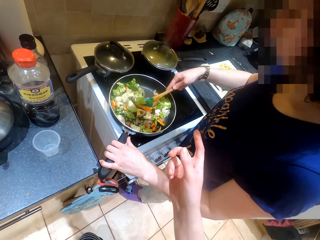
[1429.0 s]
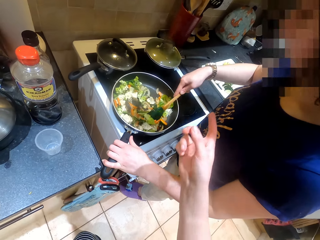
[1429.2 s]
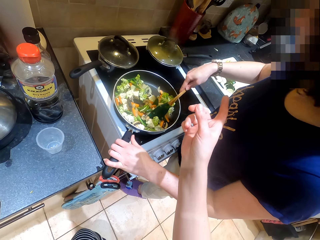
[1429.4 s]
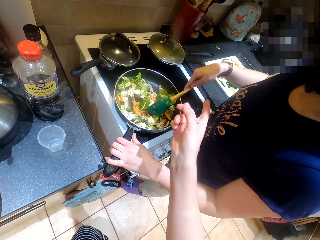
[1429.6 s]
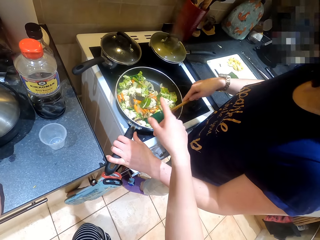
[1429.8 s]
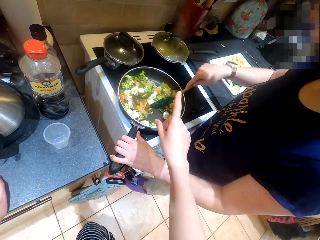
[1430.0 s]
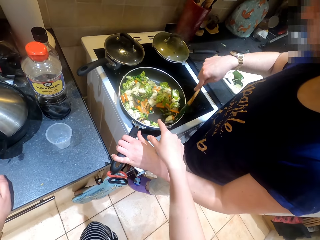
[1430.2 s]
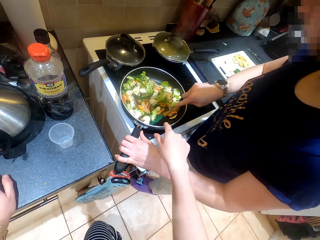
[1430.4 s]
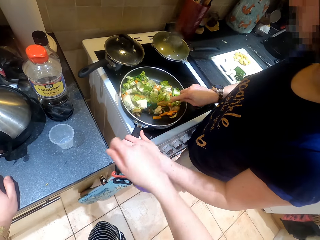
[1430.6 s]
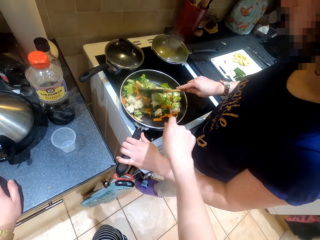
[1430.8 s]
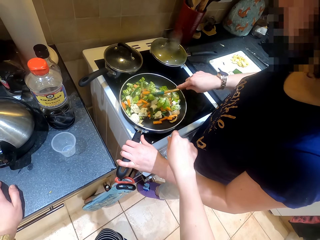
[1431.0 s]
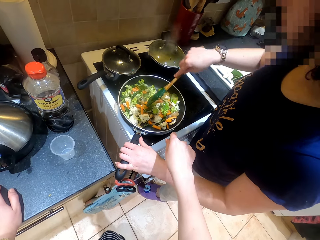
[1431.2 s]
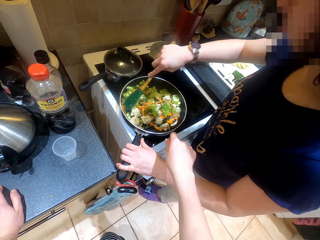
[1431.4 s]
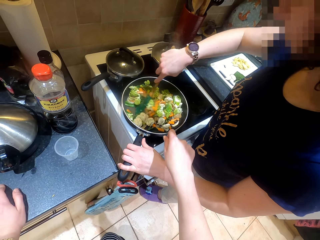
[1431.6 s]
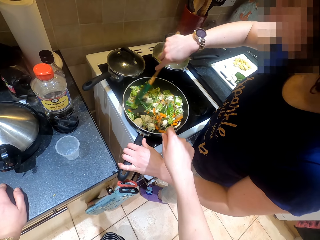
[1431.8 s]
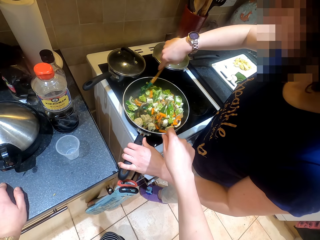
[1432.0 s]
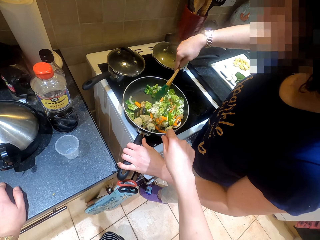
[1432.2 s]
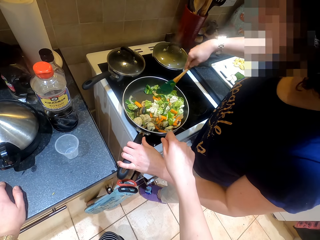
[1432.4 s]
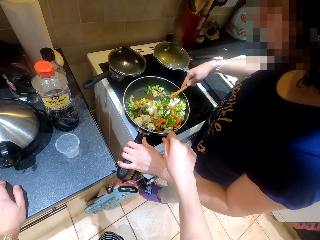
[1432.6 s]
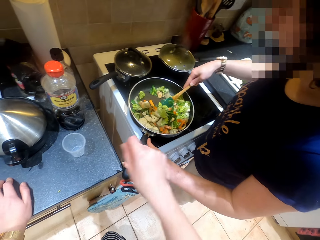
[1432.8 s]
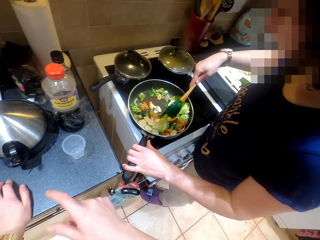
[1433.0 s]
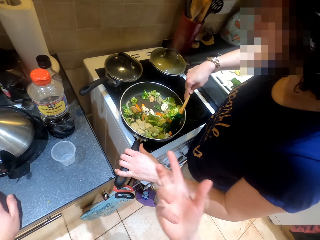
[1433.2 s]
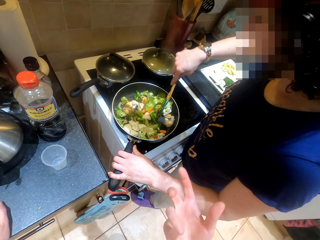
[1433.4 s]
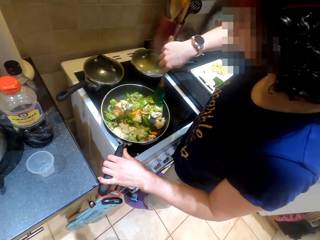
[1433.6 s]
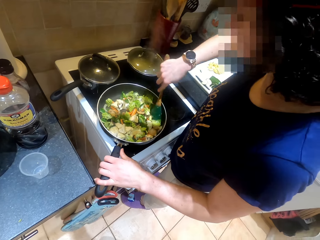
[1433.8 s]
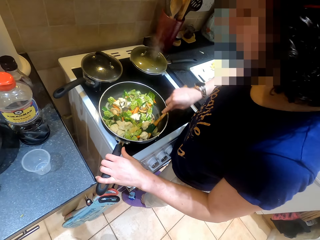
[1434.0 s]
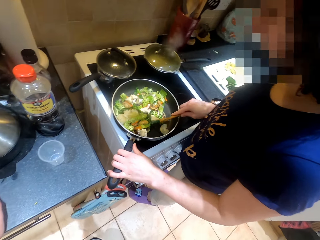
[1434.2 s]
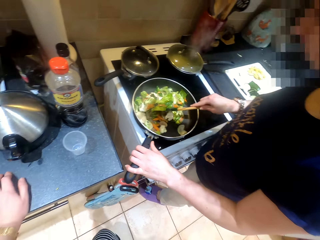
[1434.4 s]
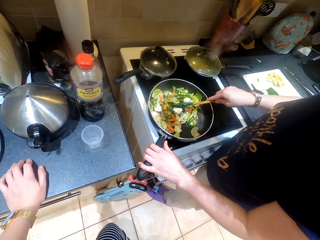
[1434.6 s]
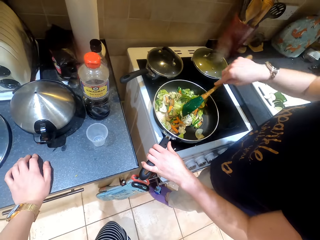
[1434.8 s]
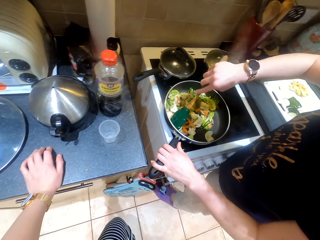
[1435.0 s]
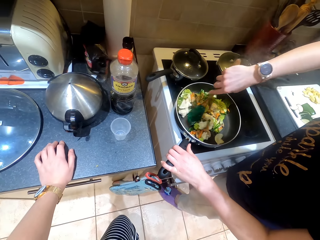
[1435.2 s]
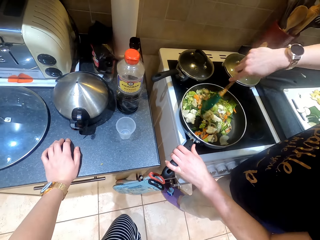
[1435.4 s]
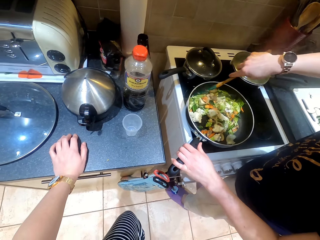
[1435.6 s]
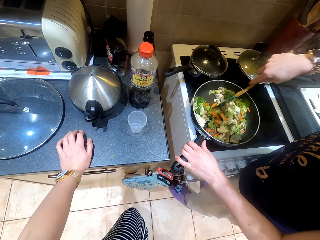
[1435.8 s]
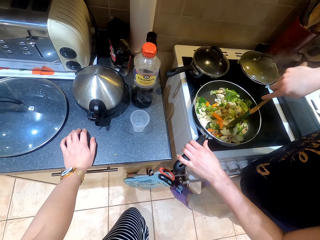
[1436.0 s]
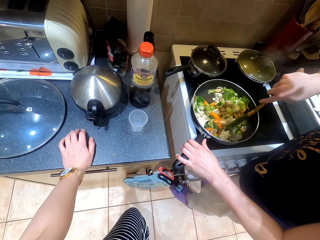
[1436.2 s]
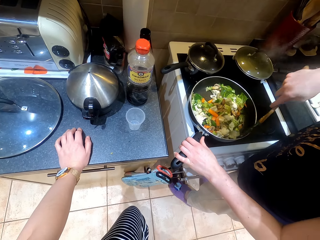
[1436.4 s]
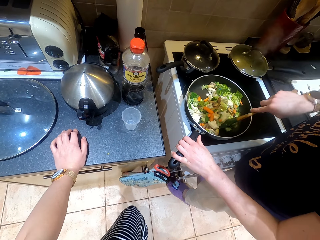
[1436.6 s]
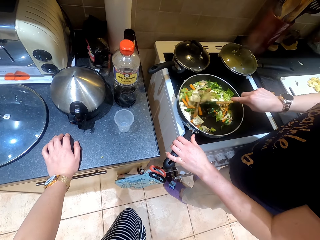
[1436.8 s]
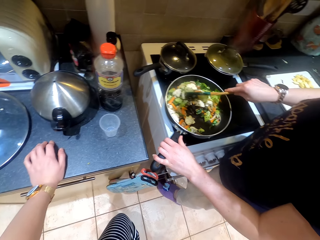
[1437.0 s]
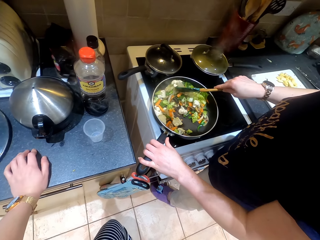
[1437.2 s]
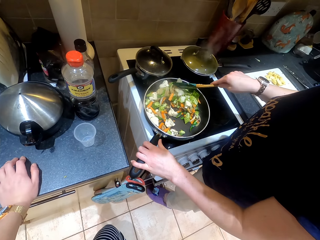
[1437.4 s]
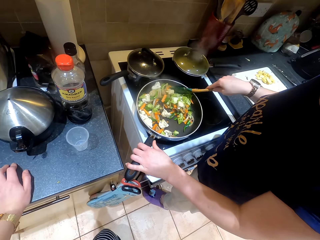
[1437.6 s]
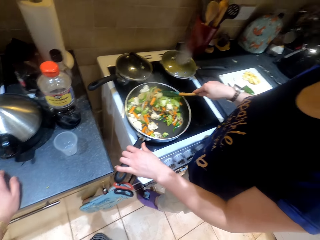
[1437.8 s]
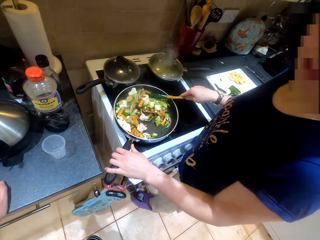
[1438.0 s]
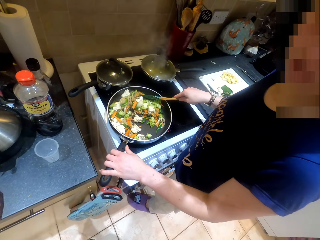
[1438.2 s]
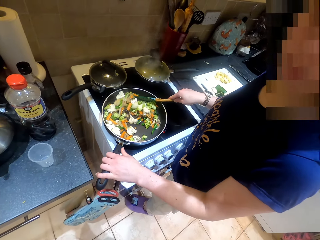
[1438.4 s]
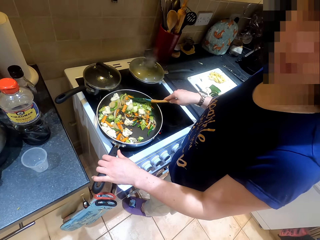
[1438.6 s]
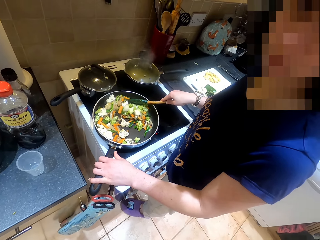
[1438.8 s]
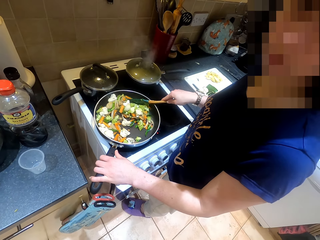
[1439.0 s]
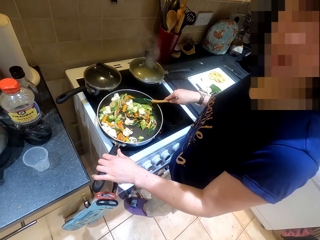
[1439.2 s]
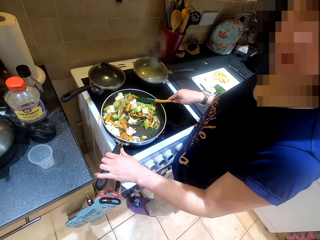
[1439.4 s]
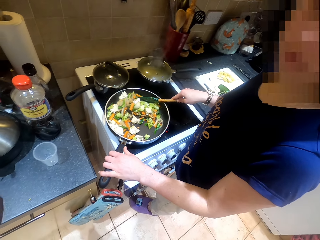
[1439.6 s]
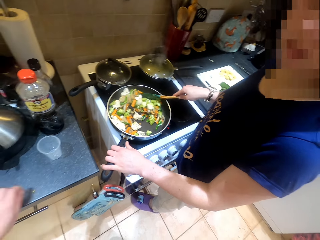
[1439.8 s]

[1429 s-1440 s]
The camera wearer does hand movement. They chat with a female. The female stirs a cooking pot with a cooking spoon. The female mixes vegetables in the cooking pot.

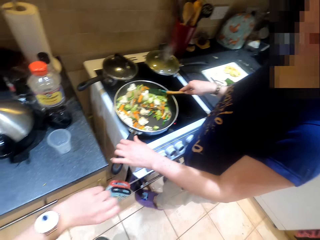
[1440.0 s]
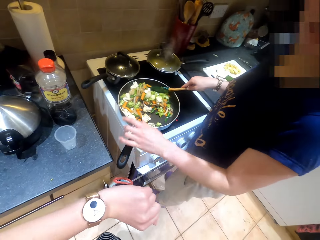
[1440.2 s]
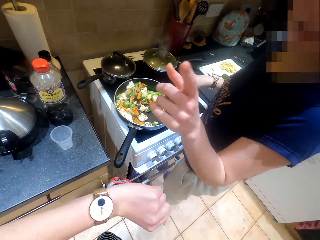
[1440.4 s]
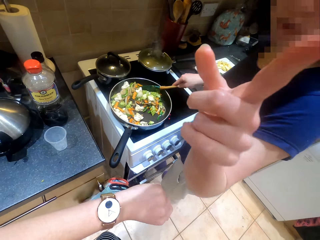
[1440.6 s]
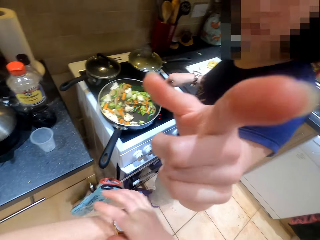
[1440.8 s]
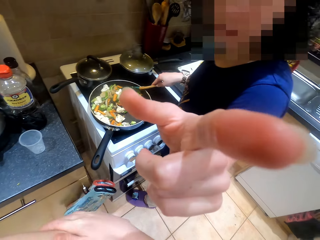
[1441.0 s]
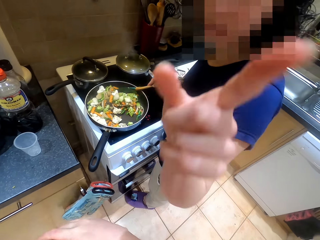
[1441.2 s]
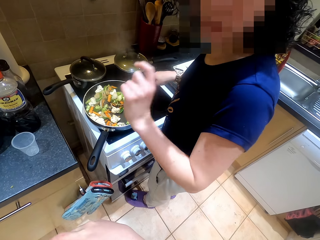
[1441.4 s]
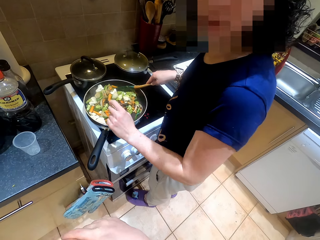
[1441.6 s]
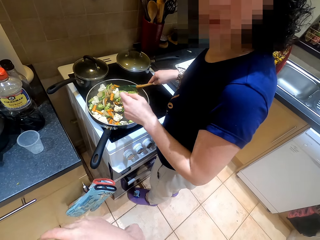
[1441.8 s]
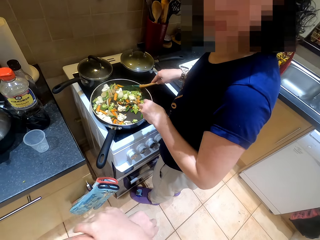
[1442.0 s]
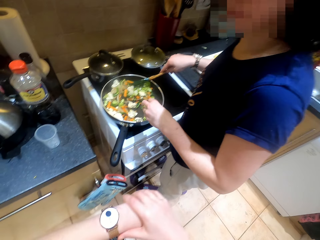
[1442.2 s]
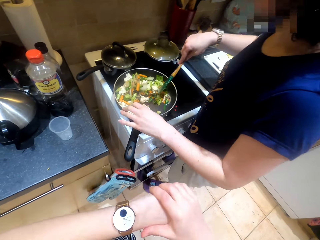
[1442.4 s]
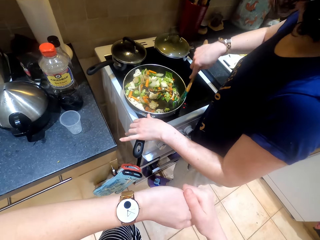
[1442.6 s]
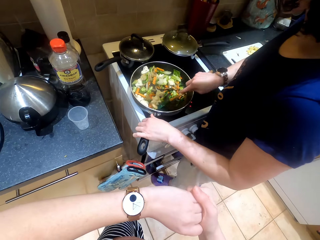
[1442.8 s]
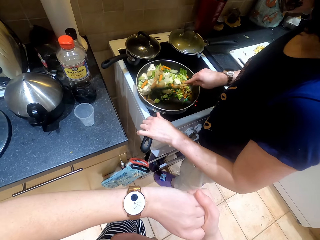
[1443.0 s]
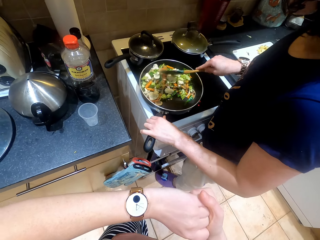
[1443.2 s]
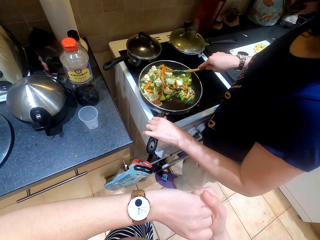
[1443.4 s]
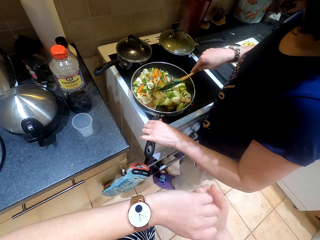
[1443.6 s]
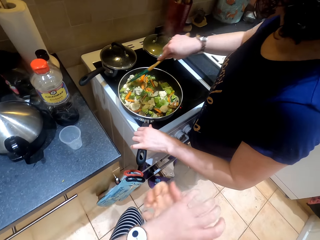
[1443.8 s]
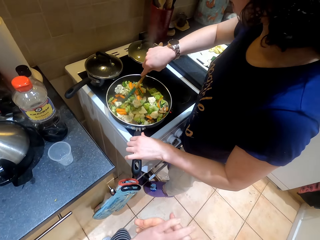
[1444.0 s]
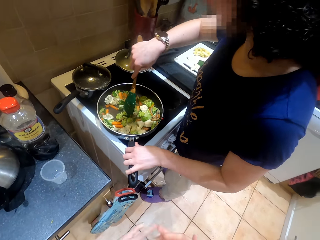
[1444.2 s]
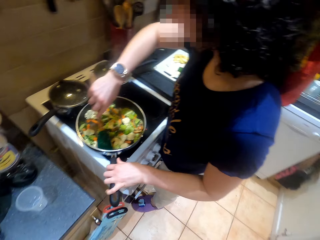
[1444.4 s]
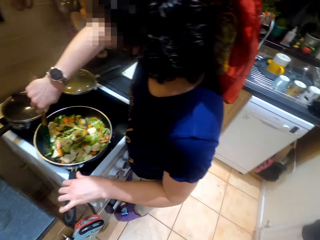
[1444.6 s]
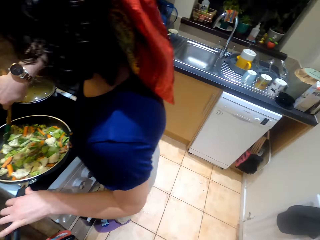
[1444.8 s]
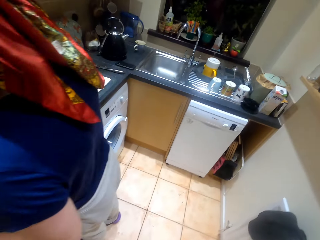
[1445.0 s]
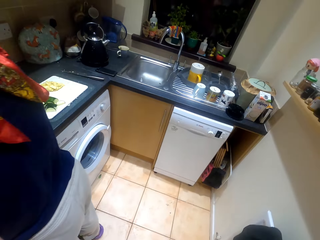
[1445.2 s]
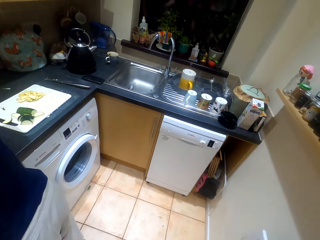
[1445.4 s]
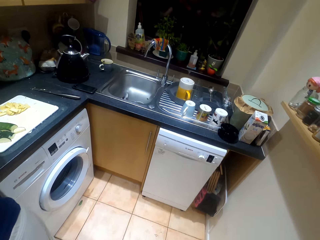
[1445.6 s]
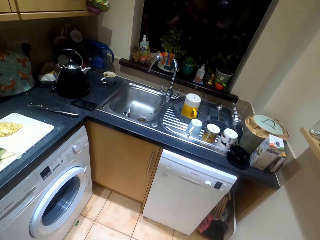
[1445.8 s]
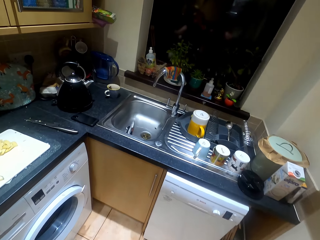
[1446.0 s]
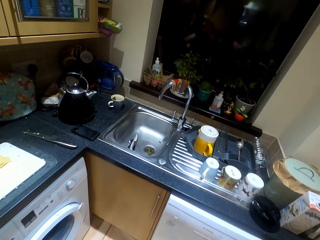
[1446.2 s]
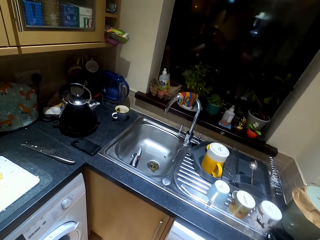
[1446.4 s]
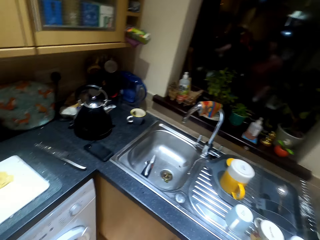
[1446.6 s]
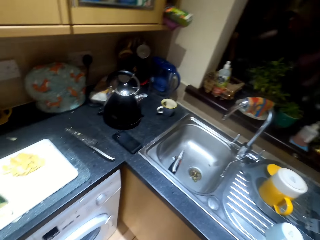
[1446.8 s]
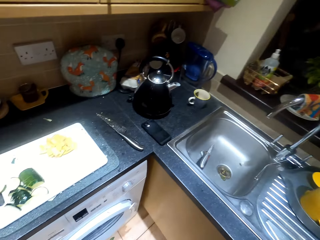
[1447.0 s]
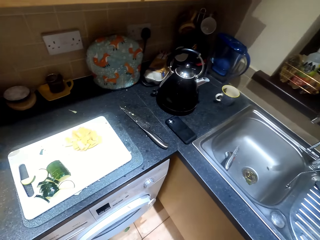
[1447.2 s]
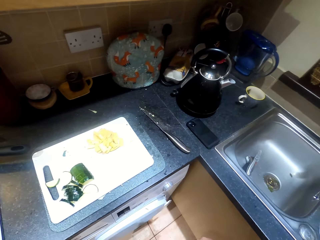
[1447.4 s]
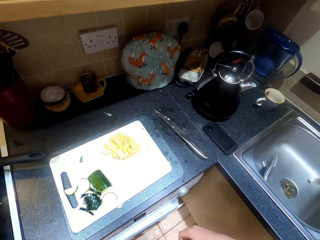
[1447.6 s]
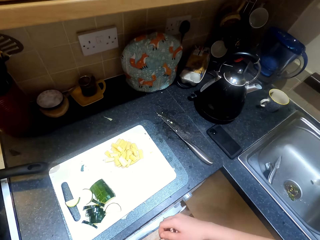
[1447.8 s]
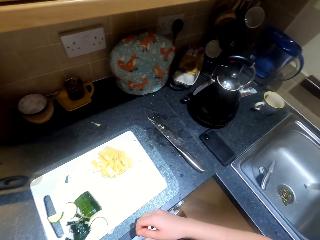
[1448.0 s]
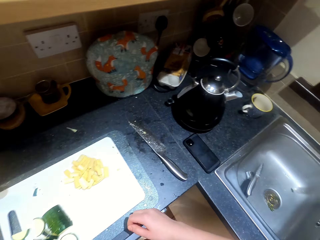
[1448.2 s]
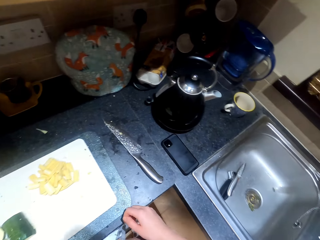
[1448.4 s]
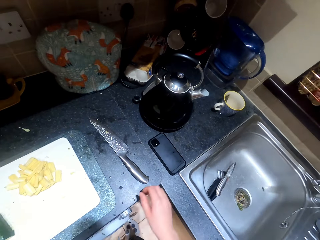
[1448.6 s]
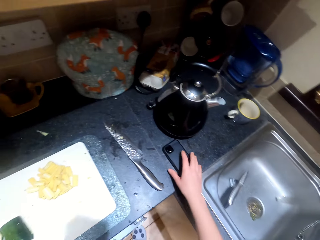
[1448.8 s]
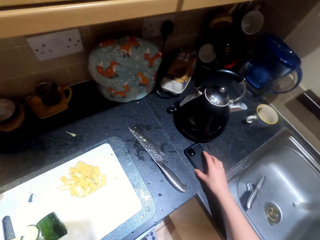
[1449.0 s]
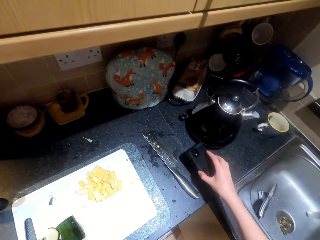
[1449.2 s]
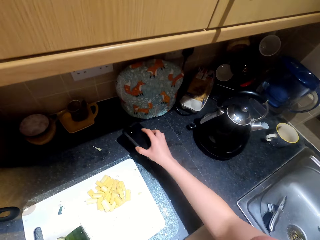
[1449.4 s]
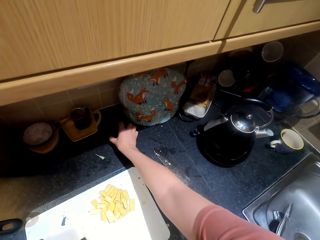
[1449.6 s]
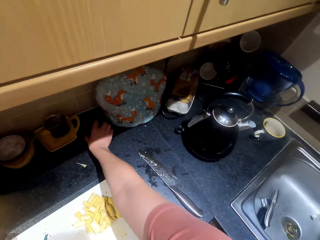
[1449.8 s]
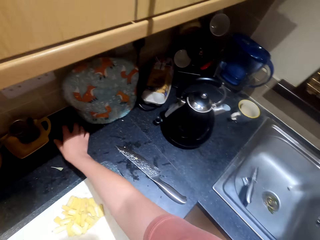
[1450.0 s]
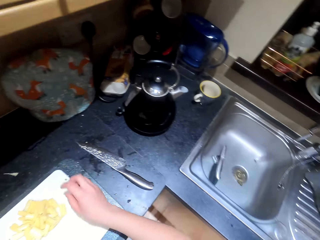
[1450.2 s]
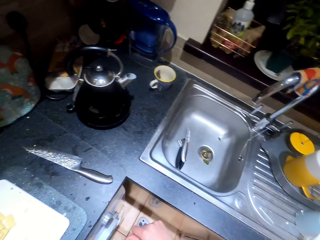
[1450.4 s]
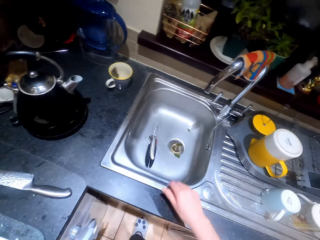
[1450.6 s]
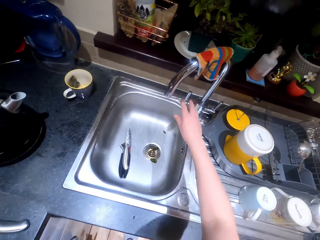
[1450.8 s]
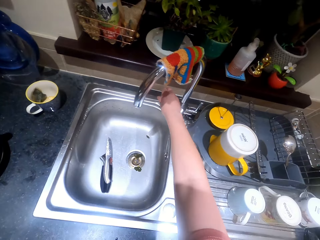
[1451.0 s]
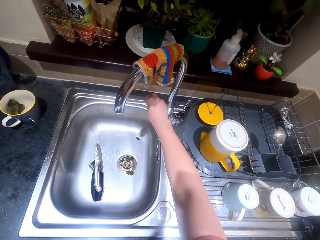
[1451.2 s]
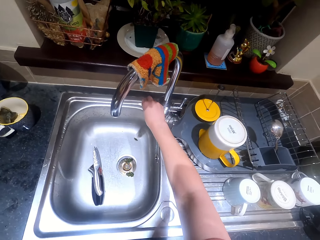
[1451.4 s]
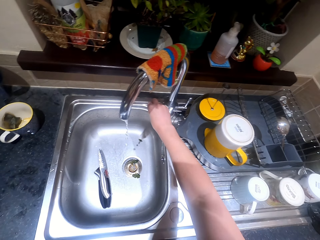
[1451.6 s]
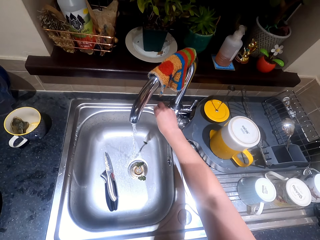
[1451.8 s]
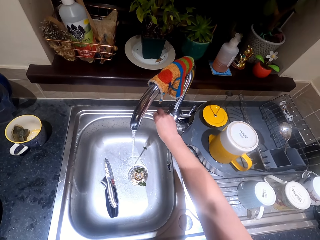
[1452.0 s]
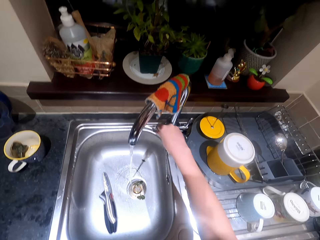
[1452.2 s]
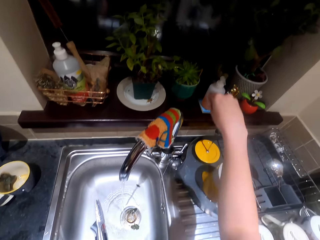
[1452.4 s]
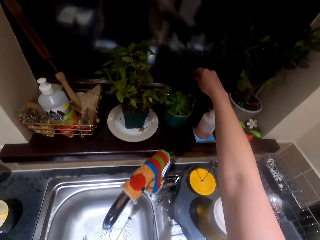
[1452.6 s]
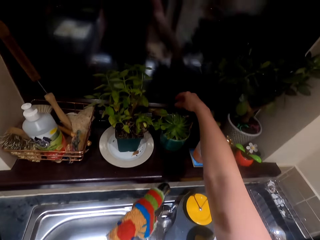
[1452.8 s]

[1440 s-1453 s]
A person chats with the camera wearer. The camera wearer looks at the wrist watch. The person does a hand movement, stirs the cooking pot with a cooking spoon. The camera wearer chats with the person. The person stirs the cooking pot with the cooking spoon. The camera wearer walks around the kitchen. They look around. They move something aside. They pick up a phone and drop the phone. They turn on the tap.
